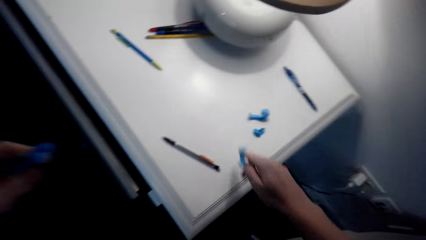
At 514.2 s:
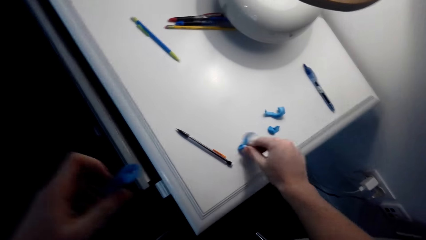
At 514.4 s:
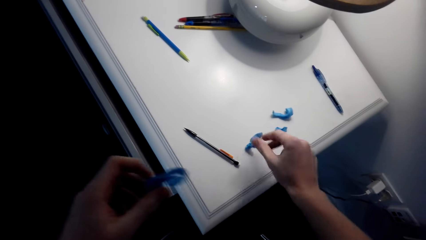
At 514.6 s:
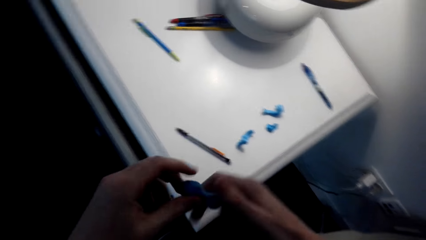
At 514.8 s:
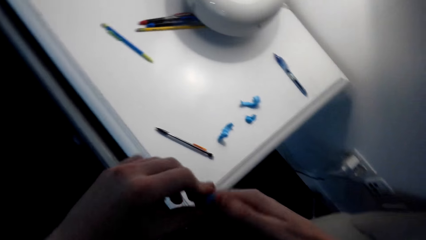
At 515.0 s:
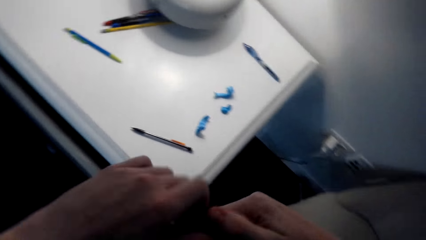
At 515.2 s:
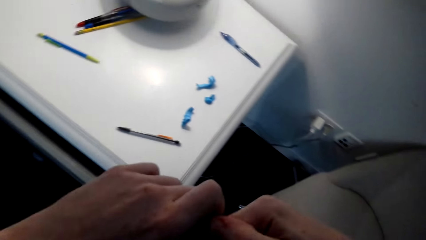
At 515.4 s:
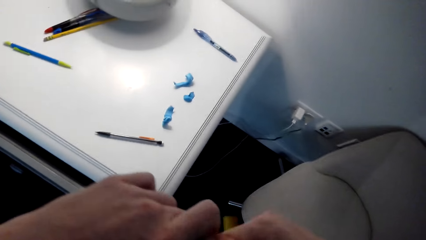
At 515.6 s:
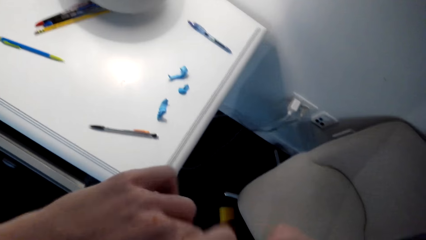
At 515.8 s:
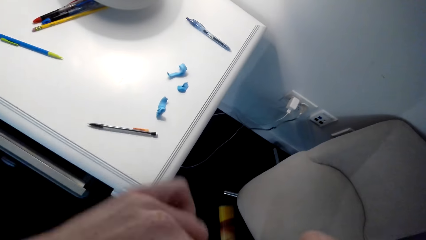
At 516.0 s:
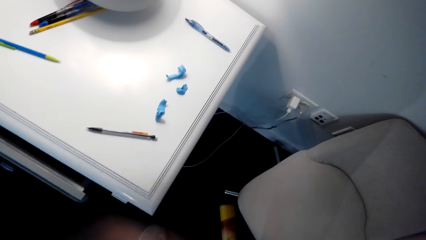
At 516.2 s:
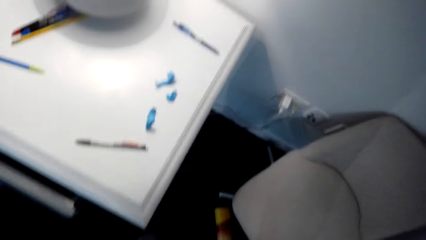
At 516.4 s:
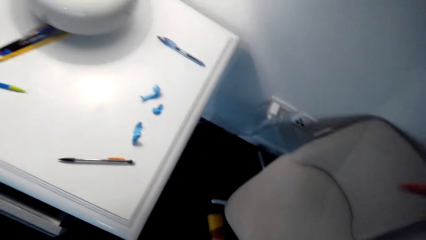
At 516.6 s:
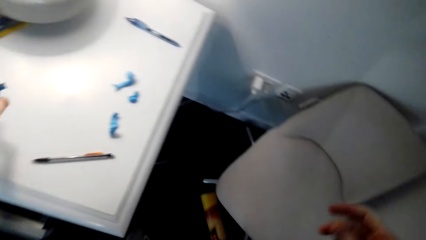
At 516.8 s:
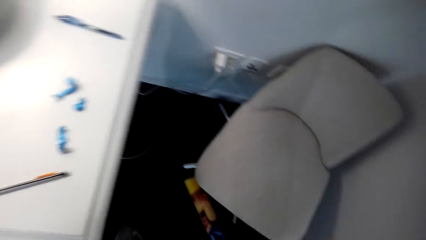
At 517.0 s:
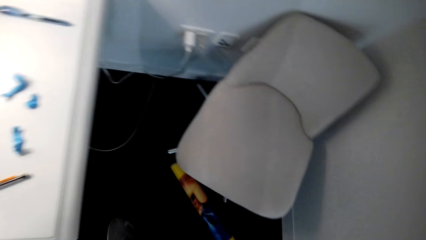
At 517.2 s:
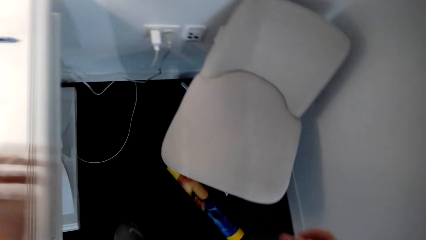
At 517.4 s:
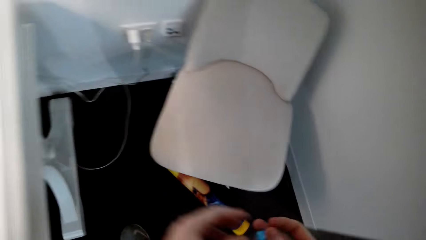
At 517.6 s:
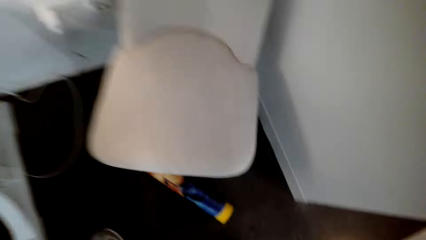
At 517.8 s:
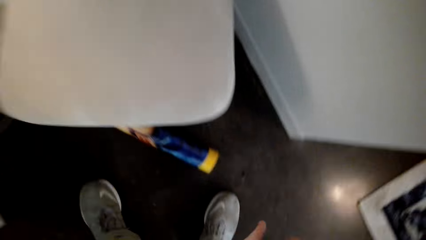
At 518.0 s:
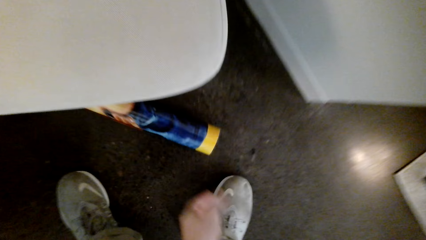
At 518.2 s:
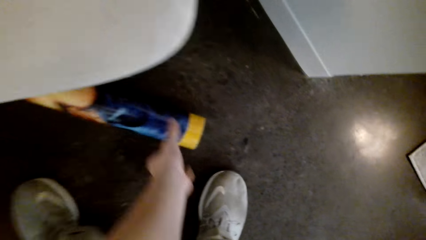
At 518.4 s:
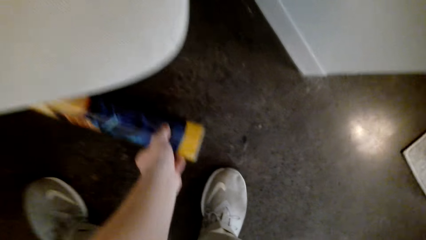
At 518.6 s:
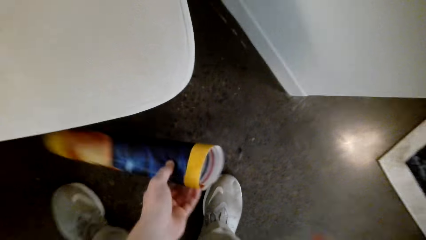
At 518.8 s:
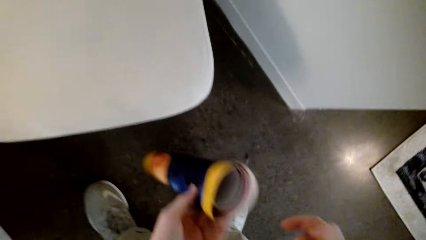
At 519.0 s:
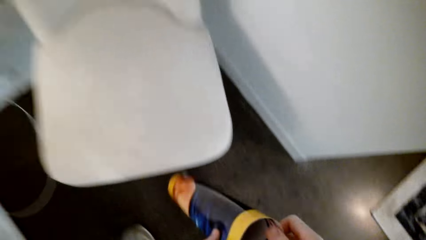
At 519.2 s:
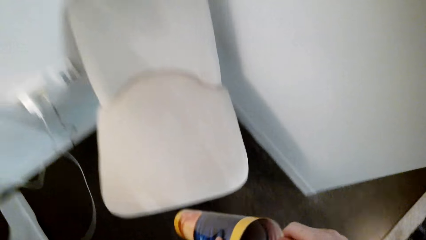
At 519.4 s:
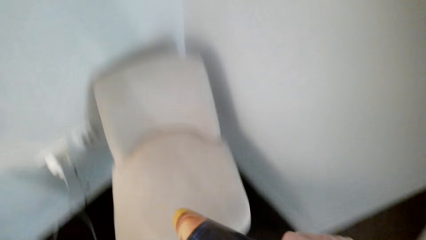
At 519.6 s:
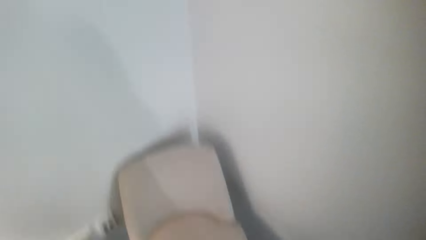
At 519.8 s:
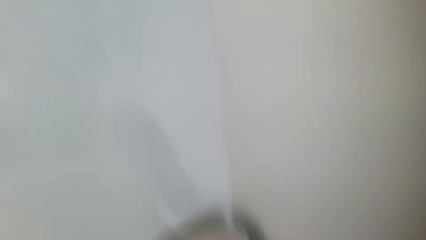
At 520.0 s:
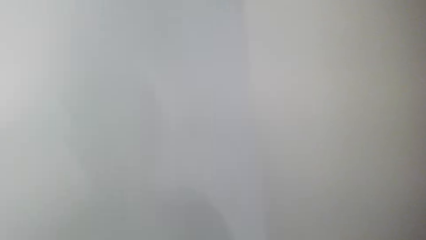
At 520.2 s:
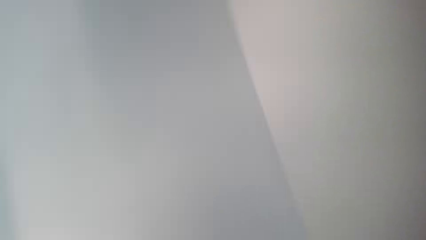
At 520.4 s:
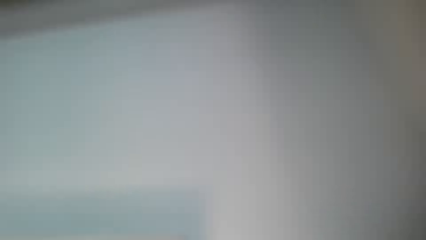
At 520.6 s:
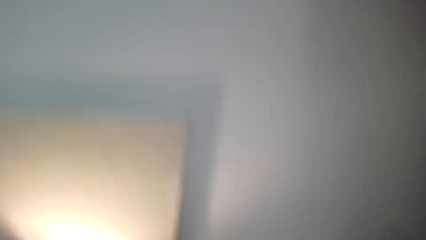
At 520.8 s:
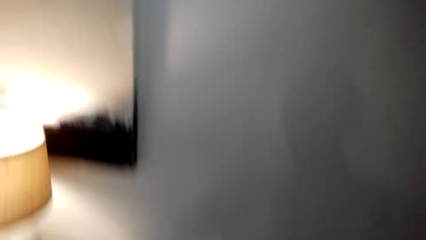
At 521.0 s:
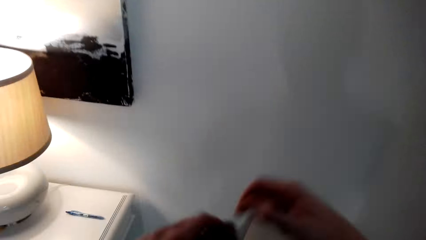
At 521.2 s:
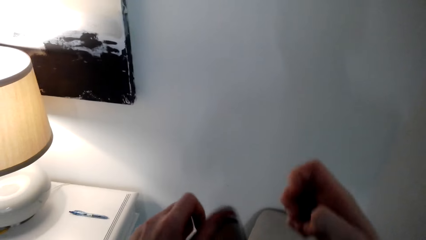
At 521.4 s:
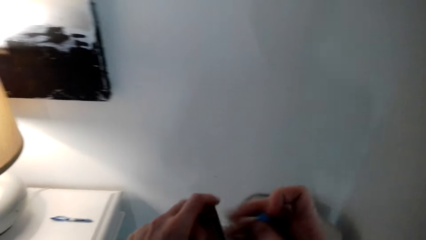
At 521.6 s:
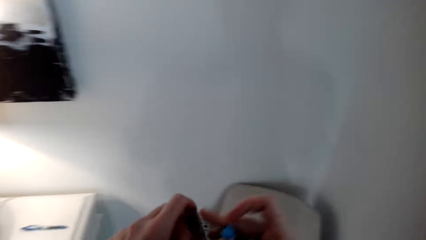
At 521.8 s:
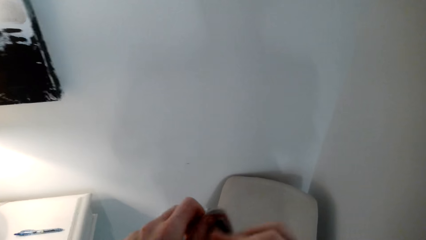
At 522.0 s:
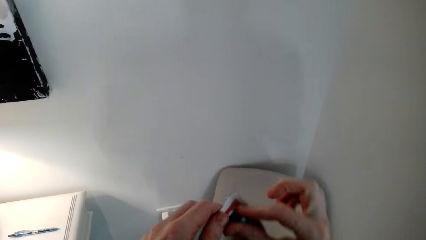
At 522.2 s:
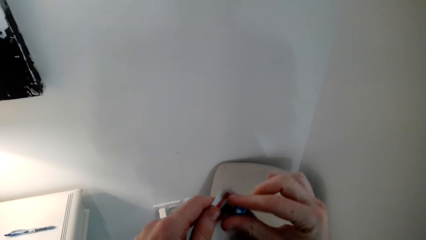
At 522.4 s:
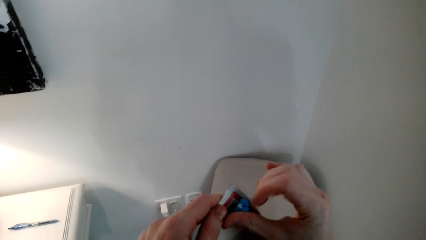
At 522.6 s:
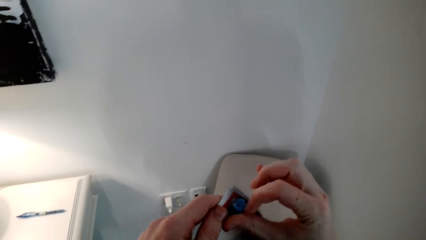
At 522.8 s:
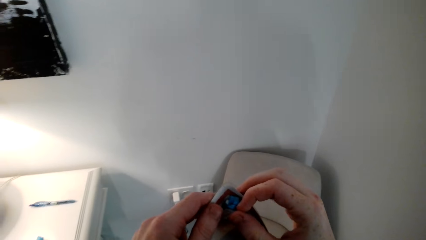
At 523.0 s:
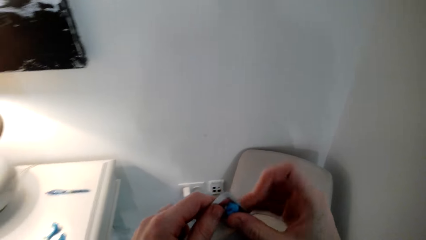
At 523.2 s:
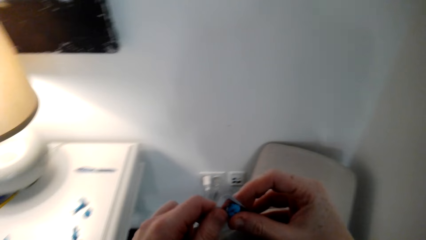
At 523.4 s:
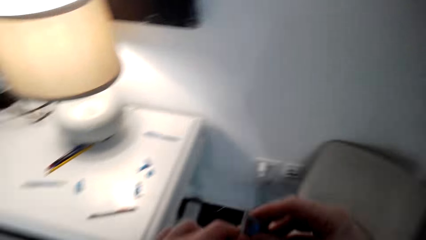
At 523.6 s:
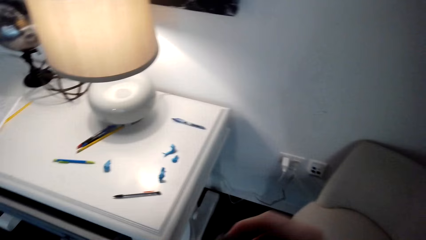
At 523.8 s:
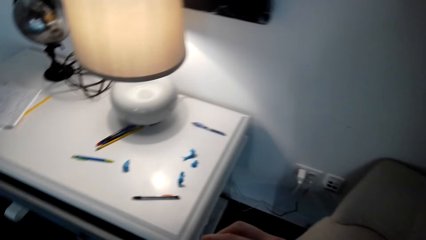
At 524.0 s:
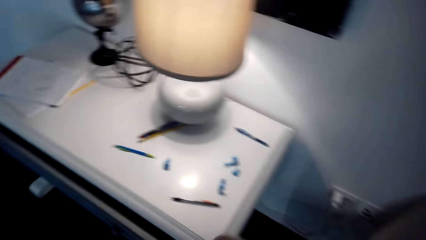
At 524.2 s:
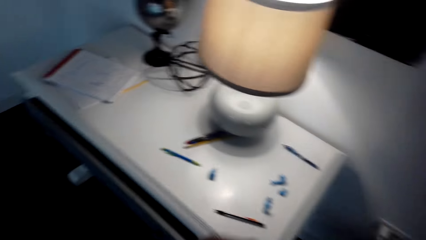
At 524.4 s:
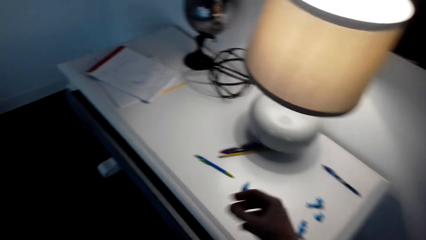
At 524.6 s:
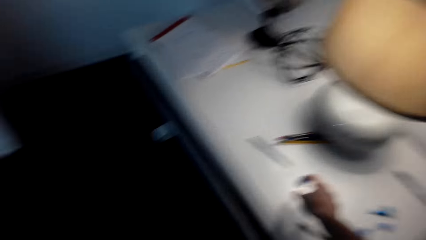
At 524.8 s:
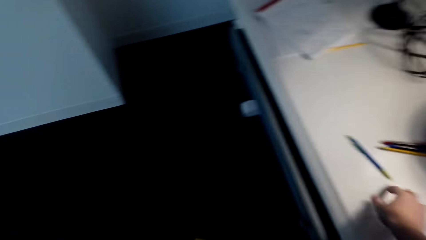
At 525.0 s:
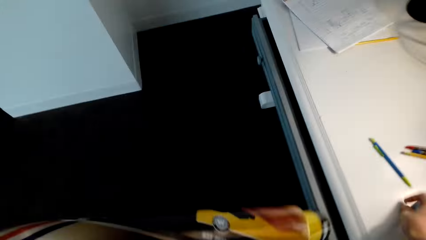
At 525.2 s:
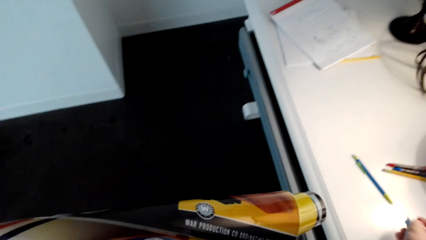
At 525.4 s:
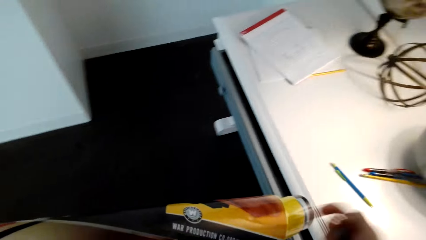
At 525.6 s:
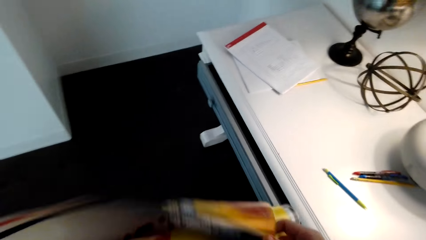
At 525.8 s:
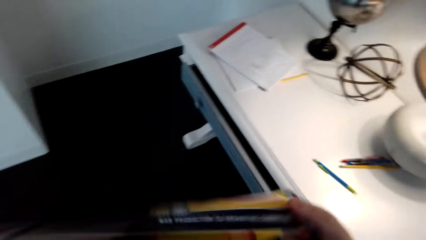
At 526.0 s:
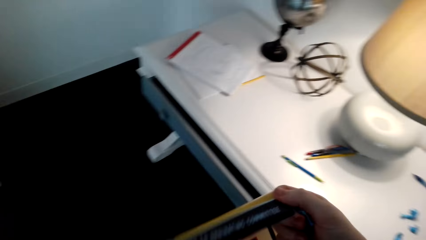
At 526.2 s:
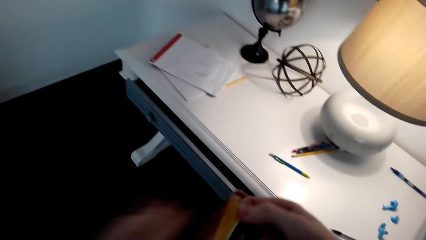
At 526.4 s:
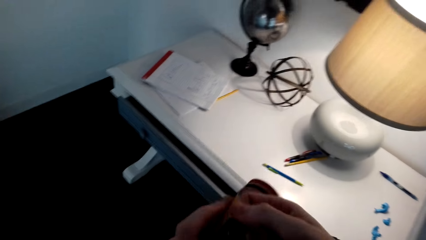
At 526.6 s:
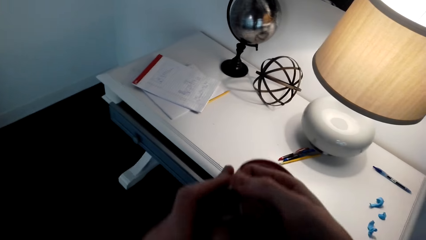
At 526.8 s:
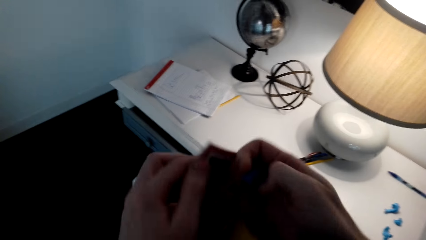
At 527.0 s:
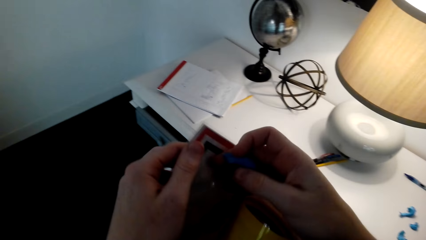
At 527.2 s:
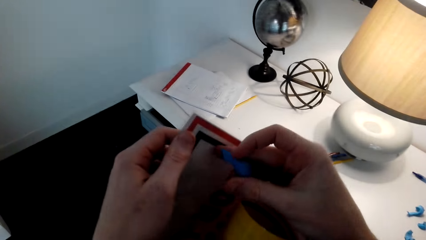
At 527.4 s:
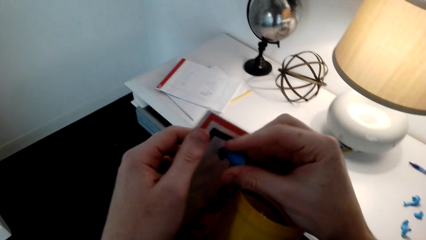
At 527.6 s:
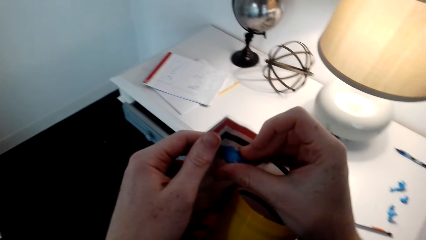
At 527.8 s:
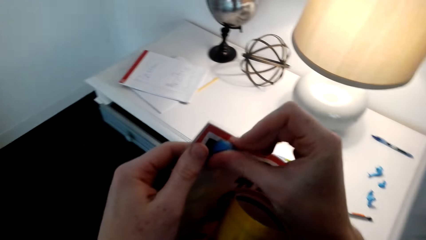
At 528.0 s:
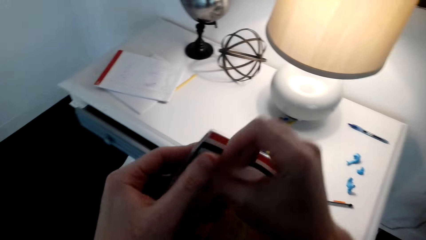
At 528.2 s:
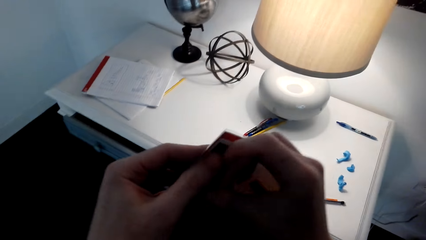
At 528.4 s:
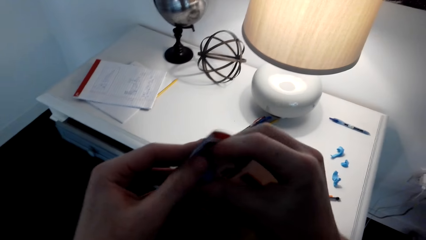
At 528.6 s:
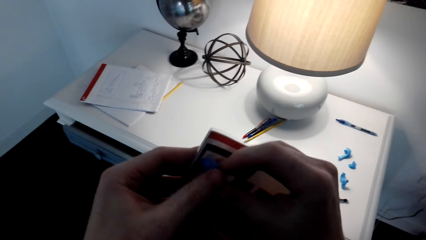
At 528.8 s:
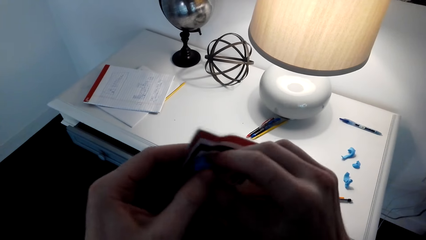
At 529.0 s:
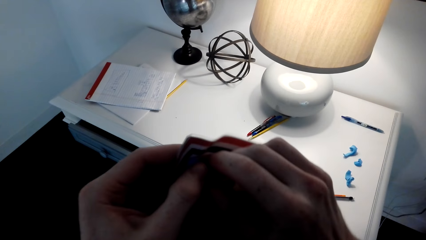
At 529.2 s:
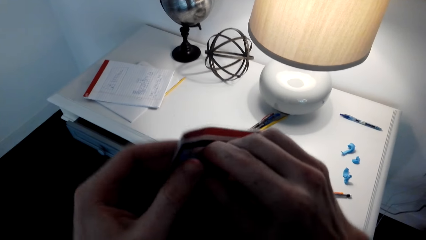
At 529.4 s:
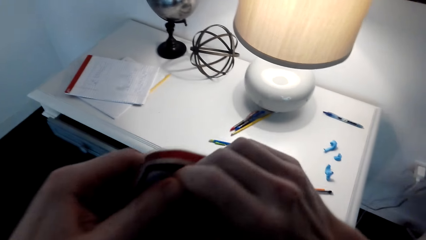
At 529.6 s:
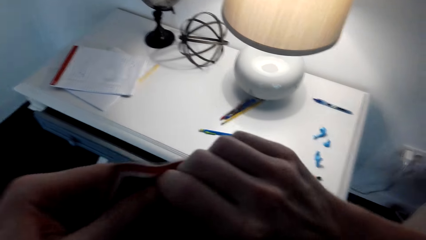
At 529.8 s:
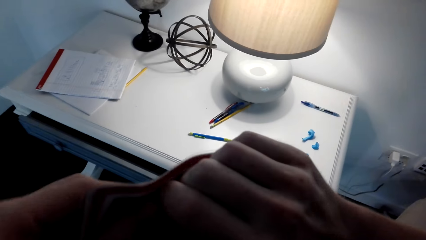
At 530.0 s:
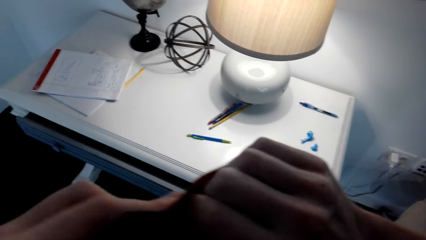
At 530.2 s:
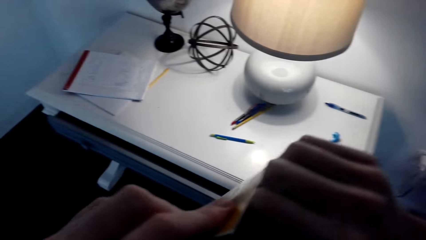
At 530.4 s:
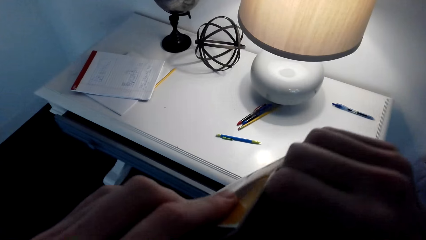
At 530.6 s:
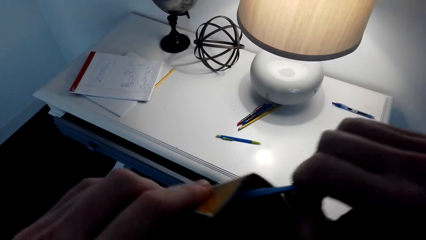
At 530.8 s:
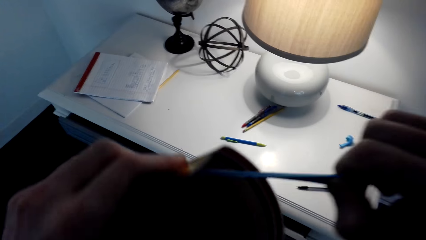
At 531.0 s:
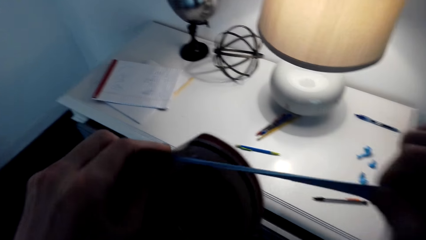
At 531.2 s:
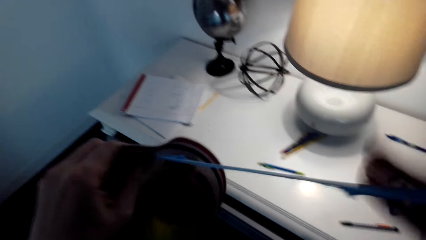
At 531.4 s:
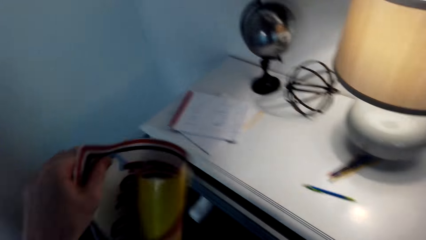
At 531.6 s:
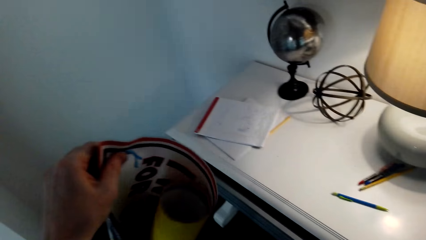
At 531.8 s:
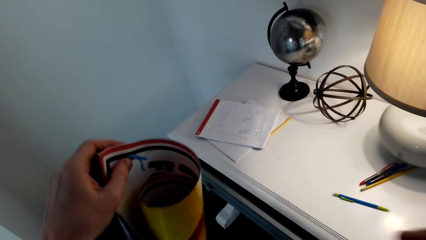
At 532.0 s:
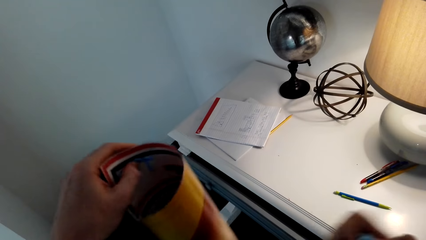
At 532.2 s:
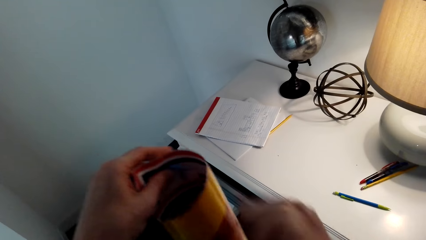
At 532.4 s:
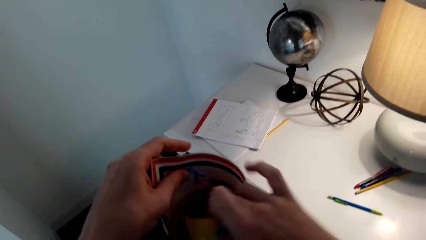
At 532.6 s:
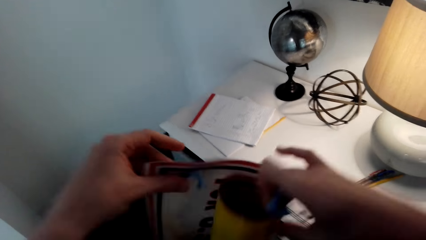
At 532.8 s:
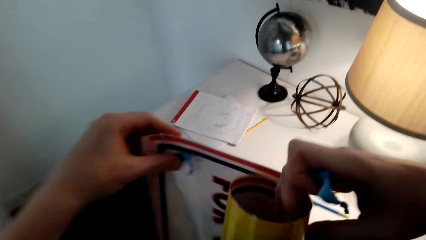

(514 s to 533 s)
The camera wearer puts the poster putty on the table. They pinch the poster putty. They pull the sticker. They put the poster putty on the table. They pick up the portrait art from the floor. They stick the poster putty on the corner of the poster. They pick up the sticker from the table. They stick the poster putty on the corner of the poster. They pull the sticker. They pinch the poster putty.
